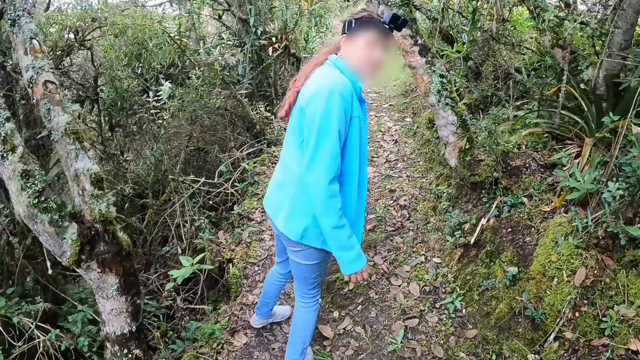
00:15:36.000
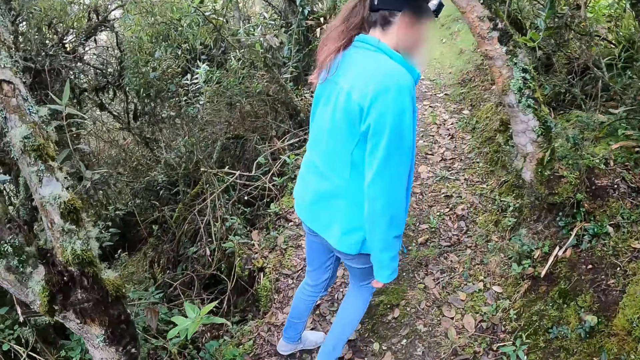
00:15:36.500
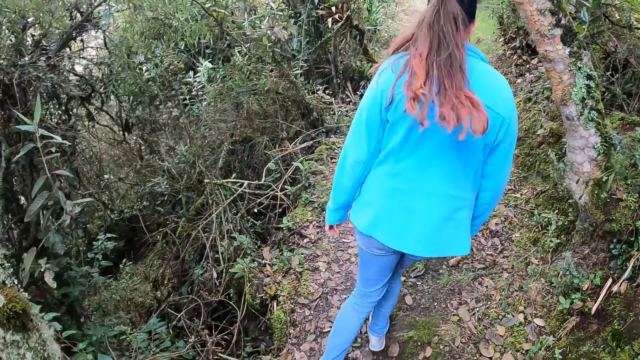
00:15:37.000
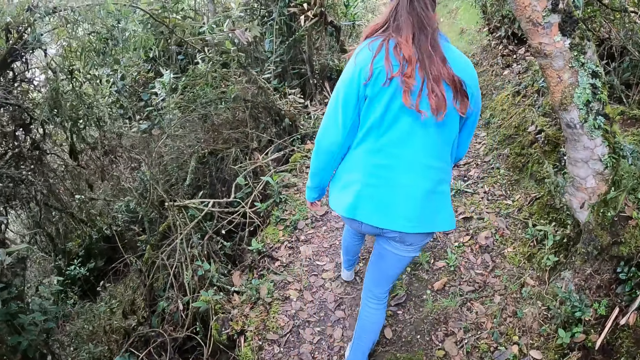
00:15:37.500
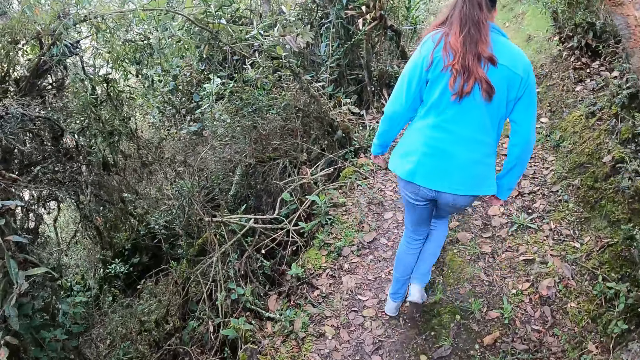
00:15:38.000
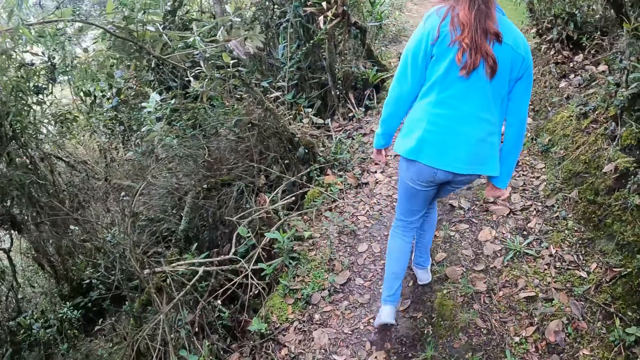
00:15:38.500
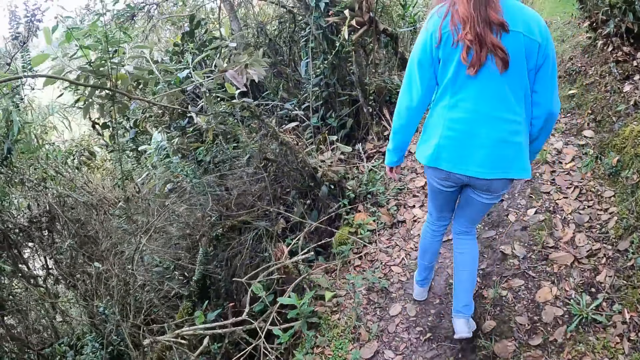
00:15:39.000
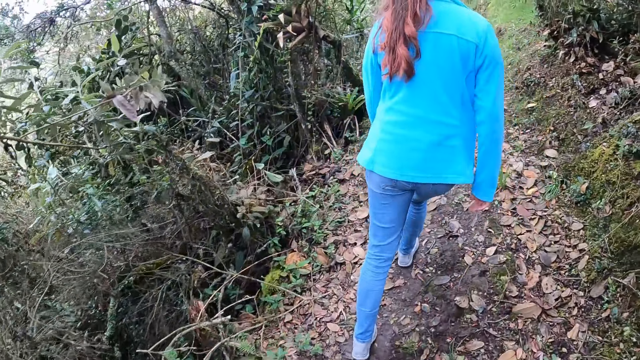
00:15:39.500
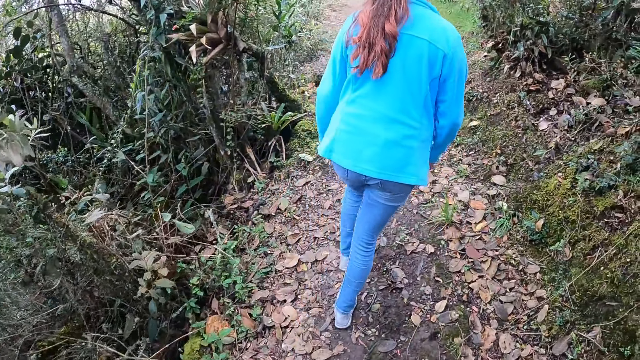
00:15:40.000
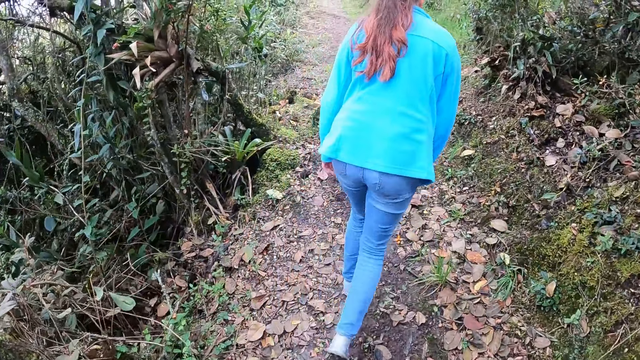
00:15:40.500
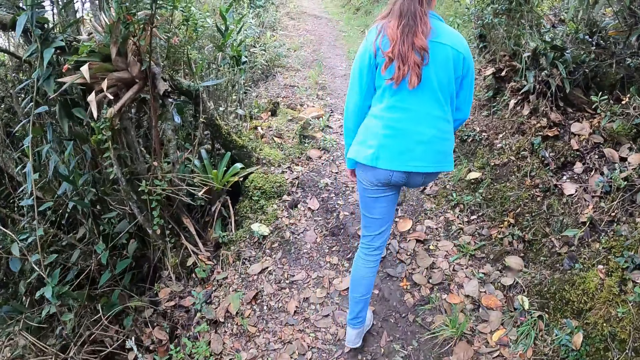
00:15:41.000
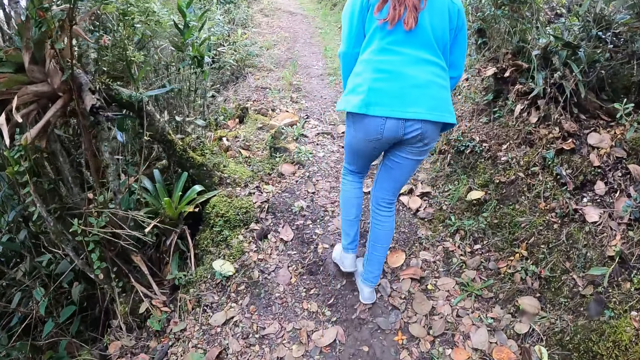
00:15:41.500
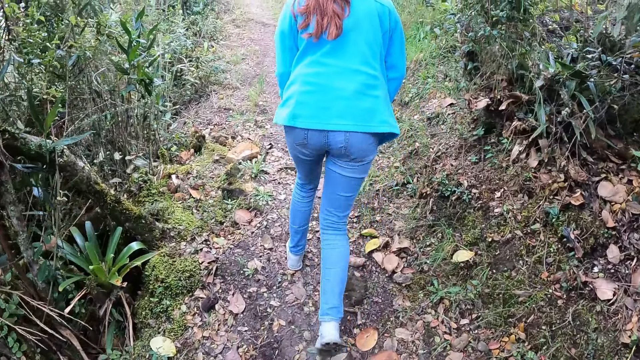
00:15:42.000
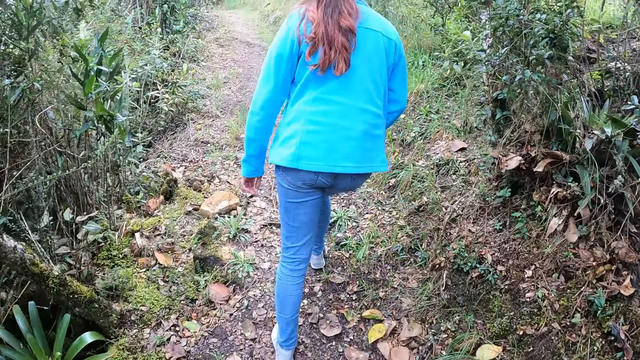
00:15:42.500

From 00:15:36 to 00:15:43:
The woman looks at the camera wearer and walks in front of the camera wearer.

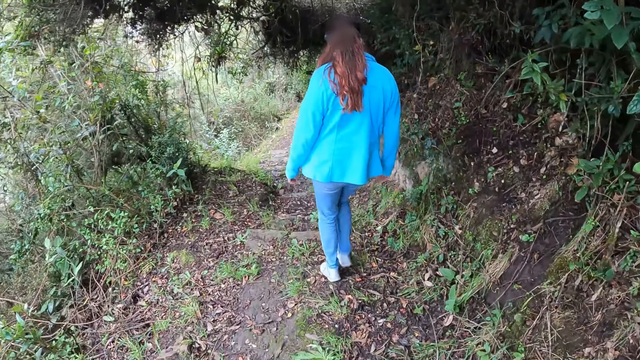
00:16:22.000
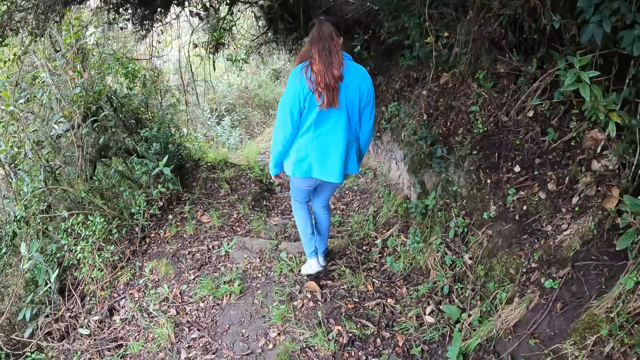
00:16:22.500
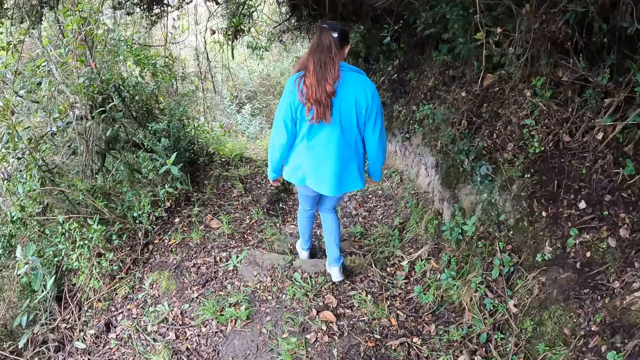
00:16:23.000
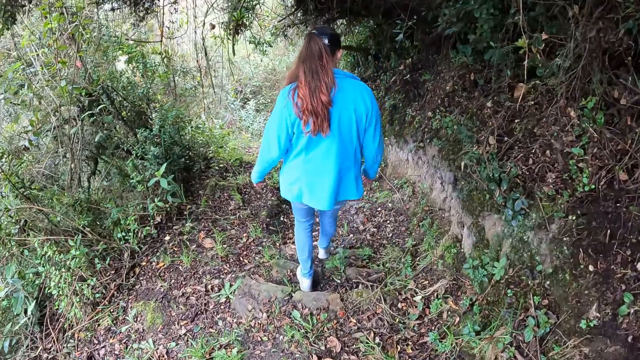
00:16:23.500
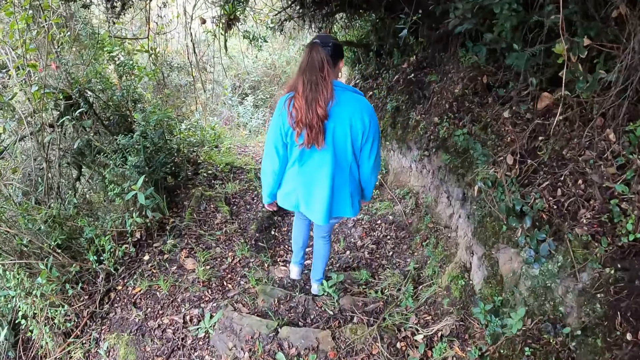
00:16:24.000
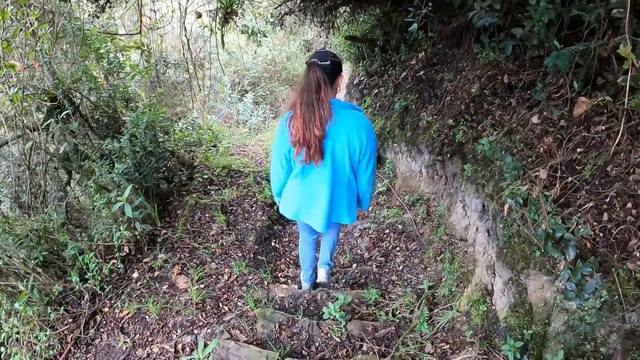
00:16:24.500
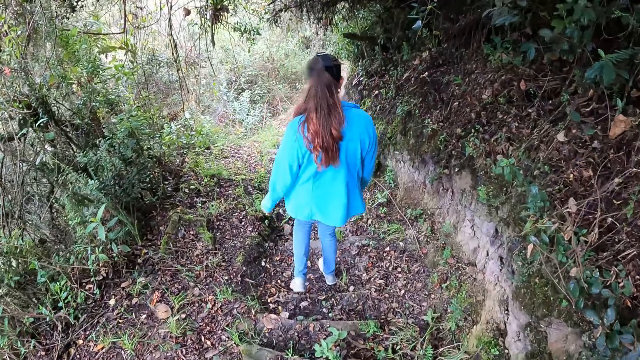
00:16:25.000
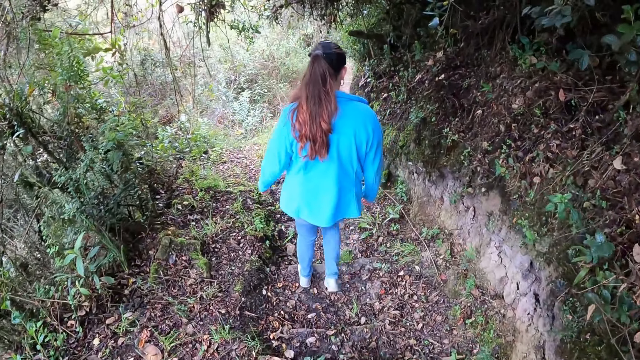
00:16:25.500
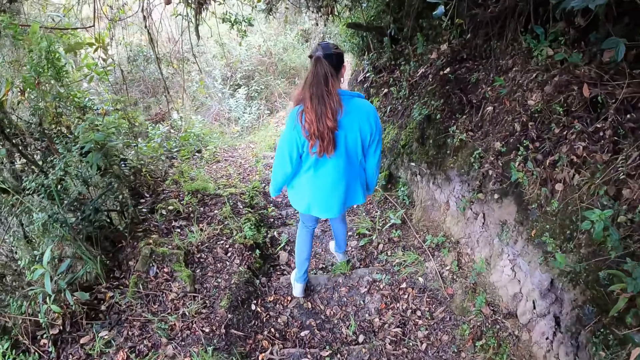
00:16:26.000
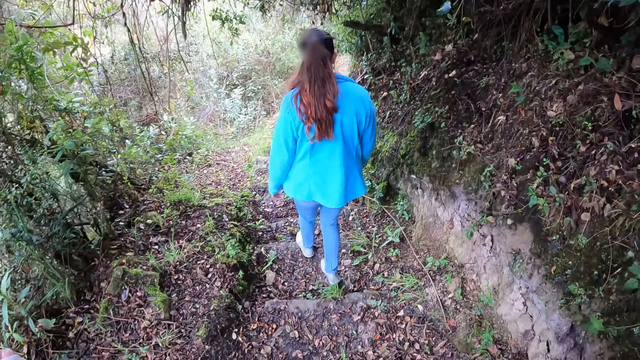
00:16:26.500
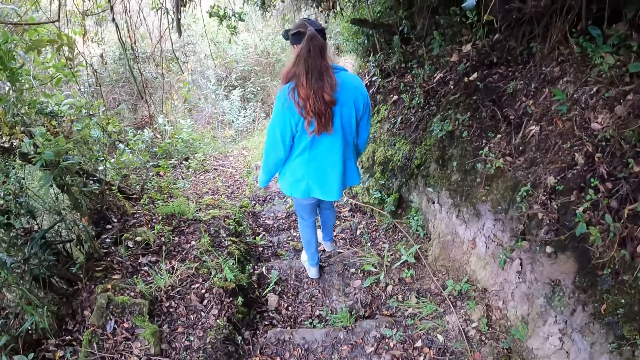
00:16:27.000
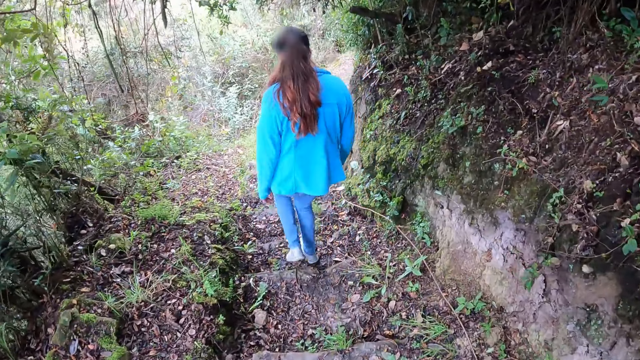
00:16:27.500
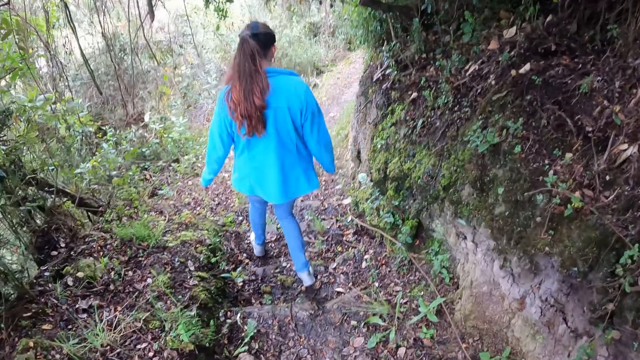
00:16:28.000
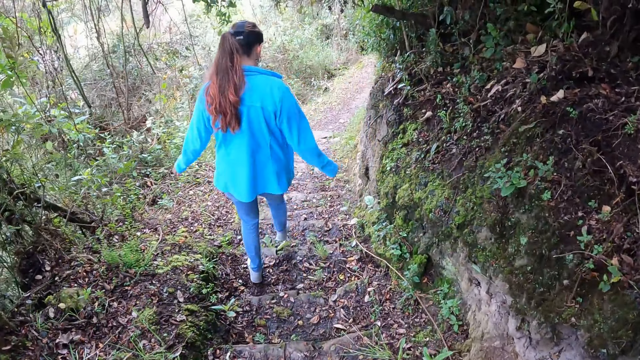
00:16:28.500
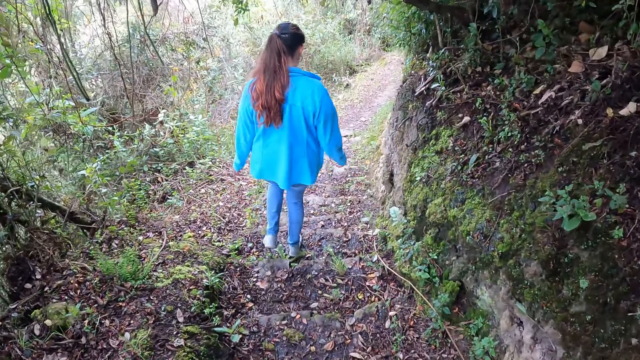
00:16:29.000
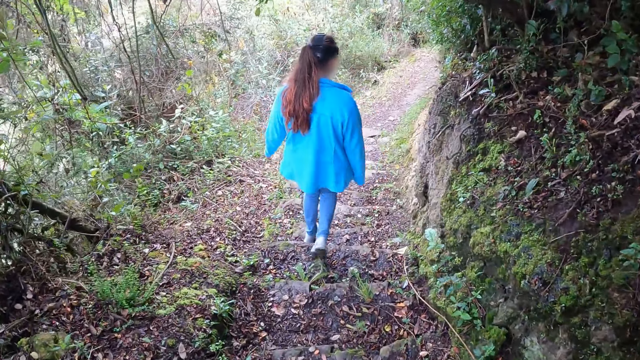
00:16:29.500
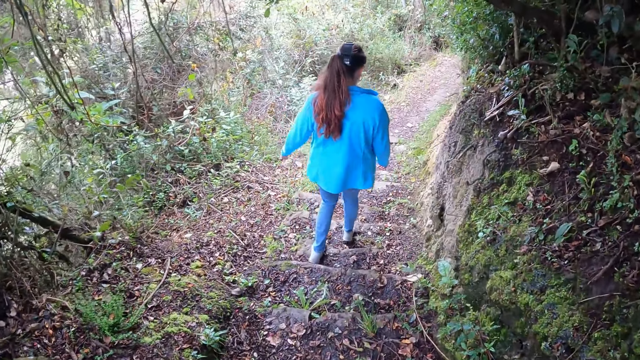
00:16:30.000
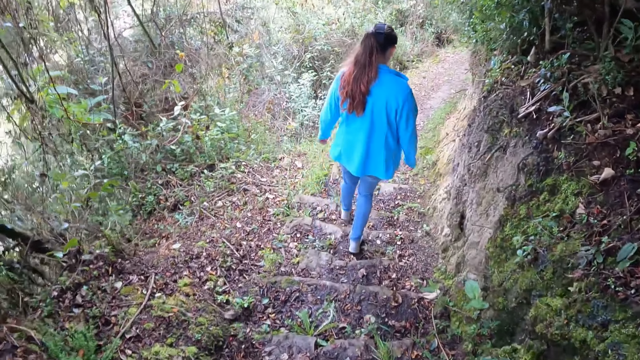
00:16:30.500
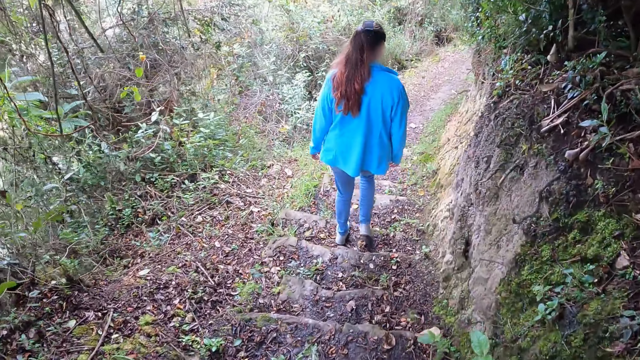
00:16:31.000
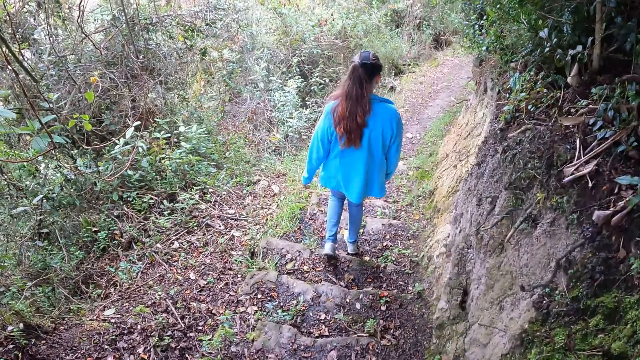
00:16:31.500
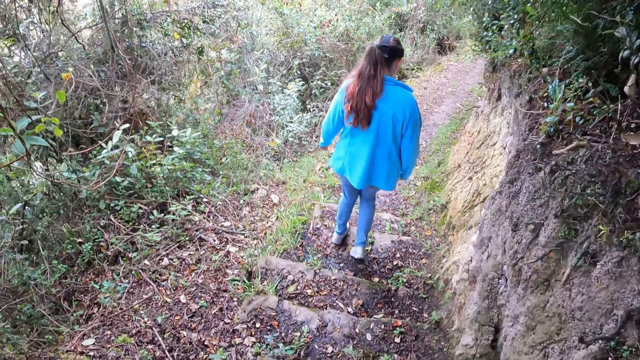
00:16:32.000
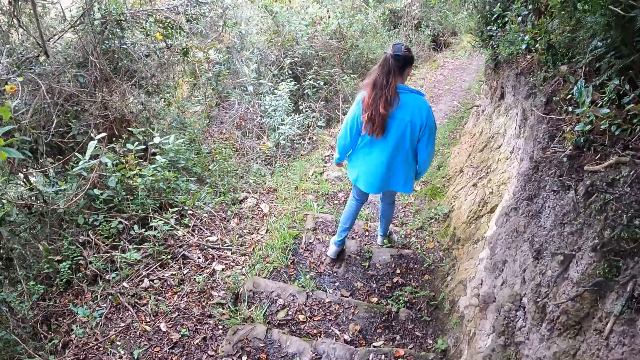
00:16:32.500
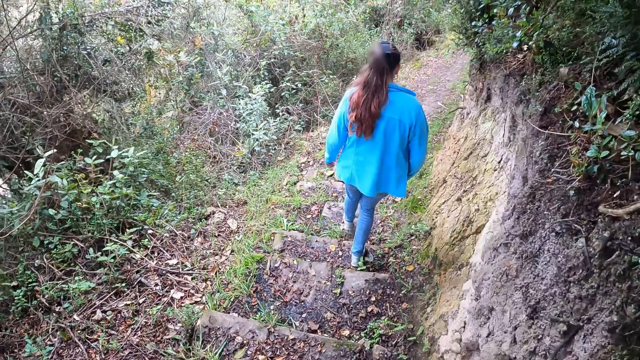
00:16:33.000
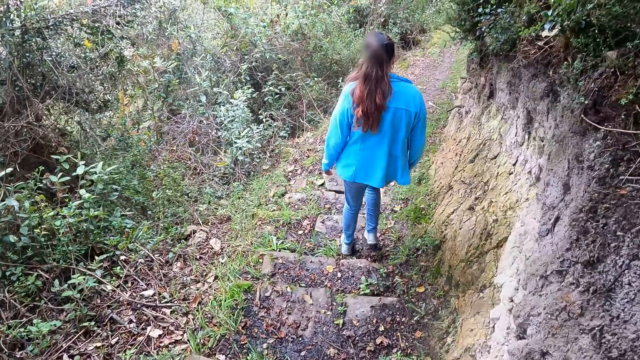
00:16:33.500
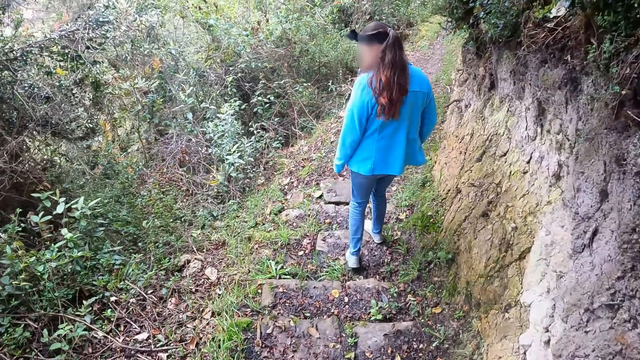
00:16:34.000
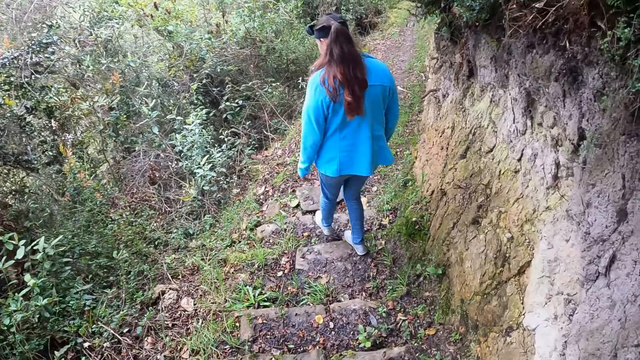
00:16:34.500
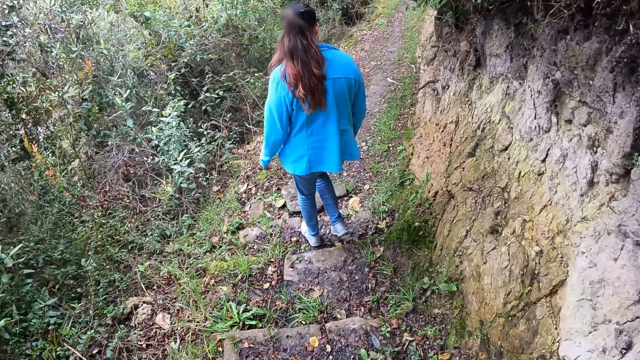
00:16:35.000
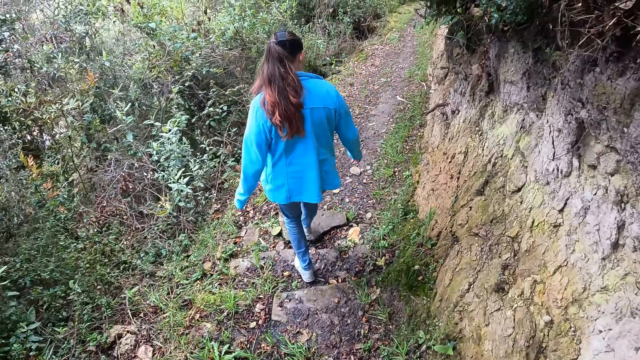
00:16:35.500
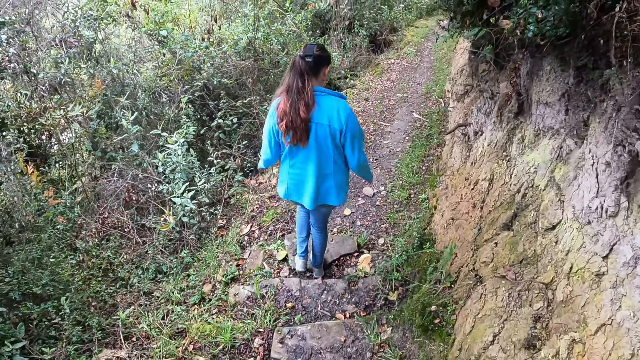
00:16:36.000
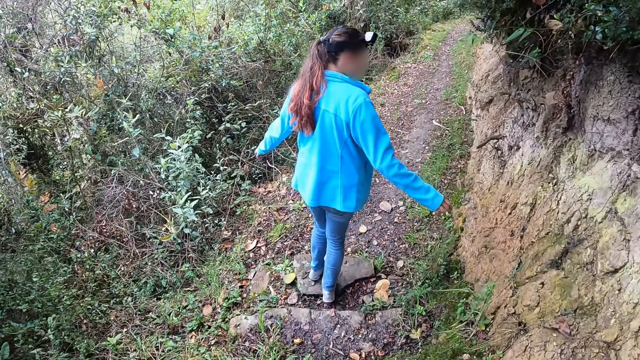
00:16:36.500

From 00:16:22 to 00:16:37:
A woman walks on the stairs. The camera wearer walks on the stairs.
